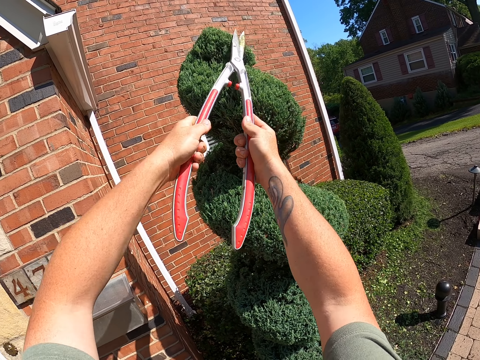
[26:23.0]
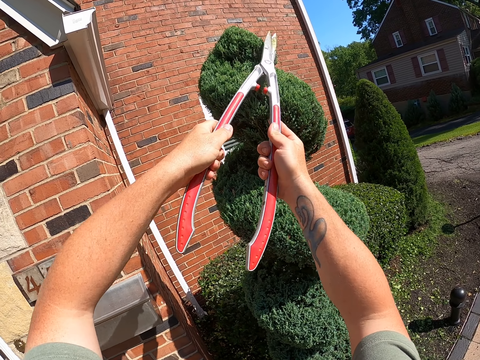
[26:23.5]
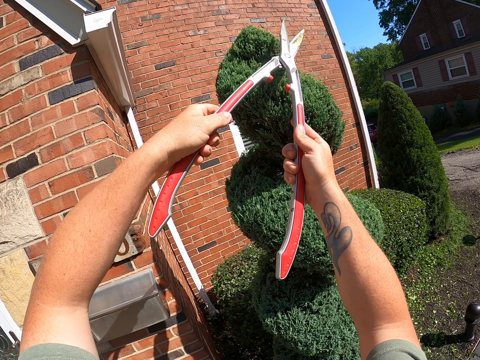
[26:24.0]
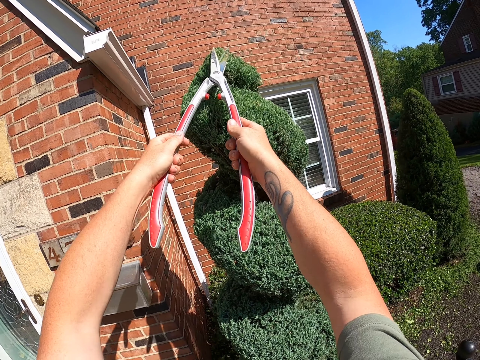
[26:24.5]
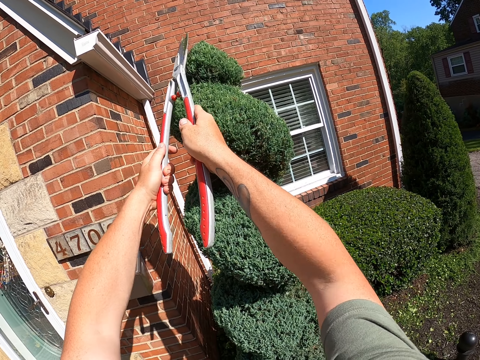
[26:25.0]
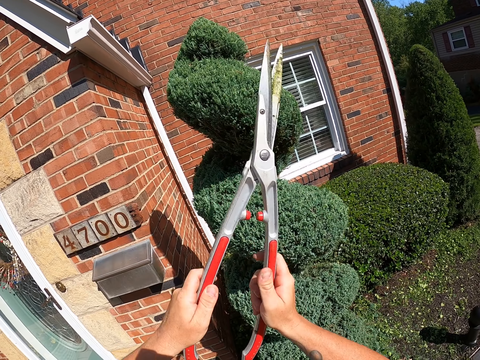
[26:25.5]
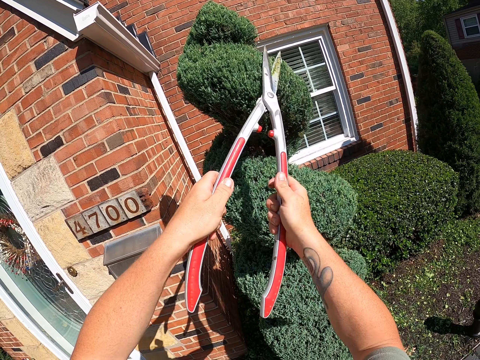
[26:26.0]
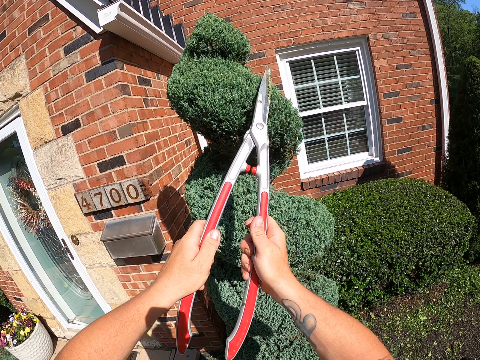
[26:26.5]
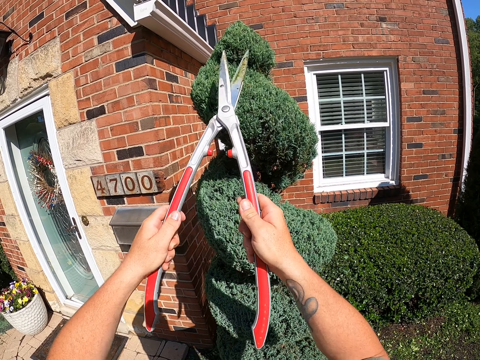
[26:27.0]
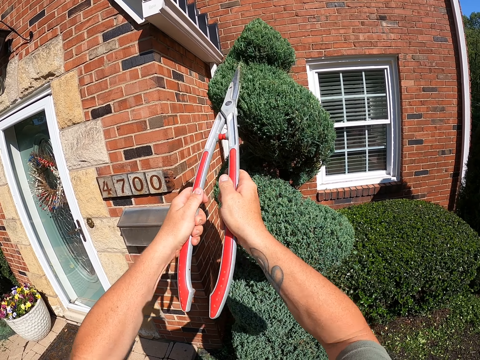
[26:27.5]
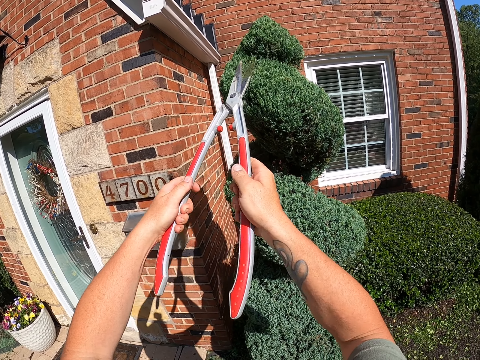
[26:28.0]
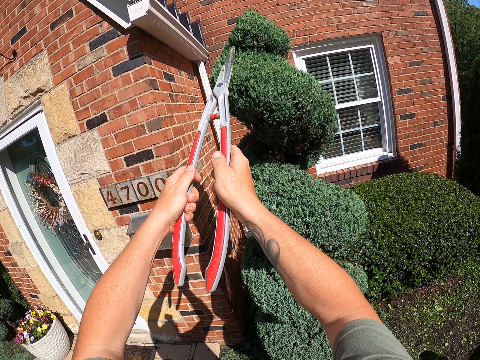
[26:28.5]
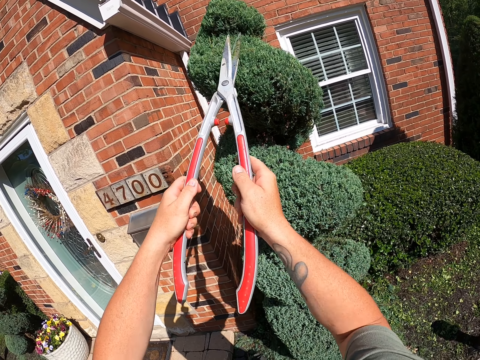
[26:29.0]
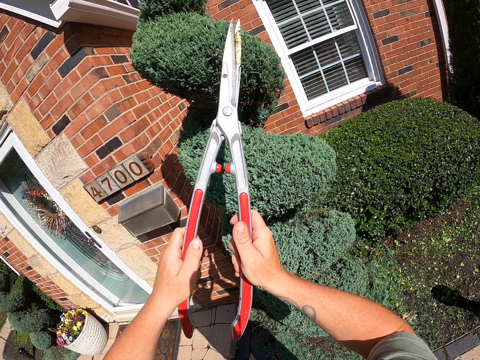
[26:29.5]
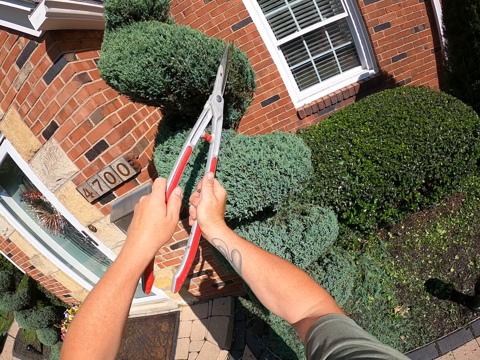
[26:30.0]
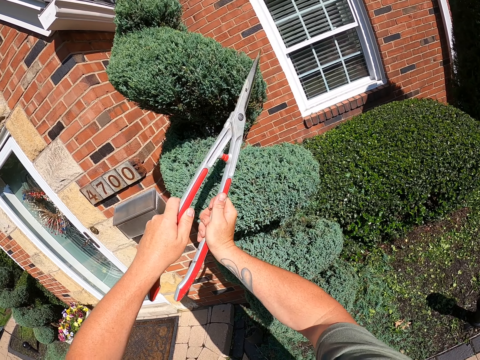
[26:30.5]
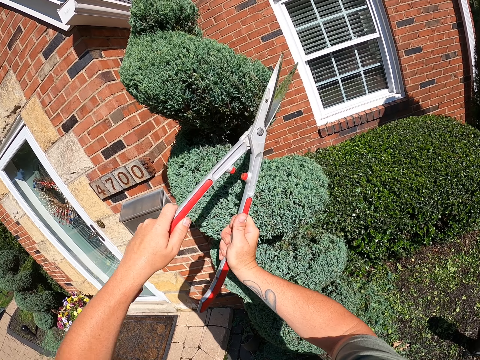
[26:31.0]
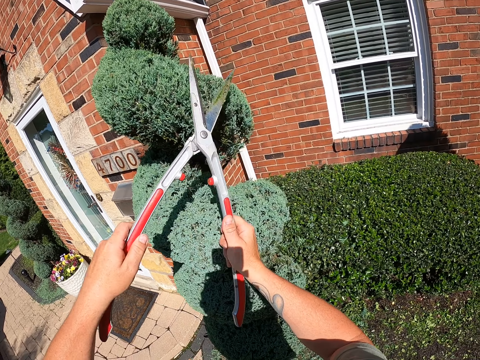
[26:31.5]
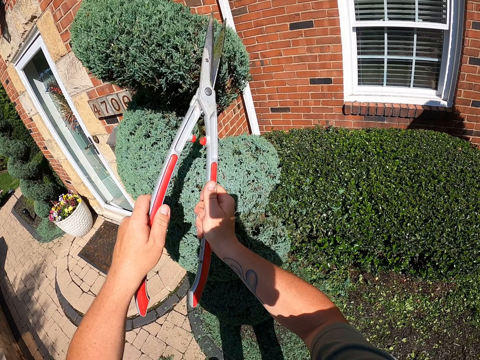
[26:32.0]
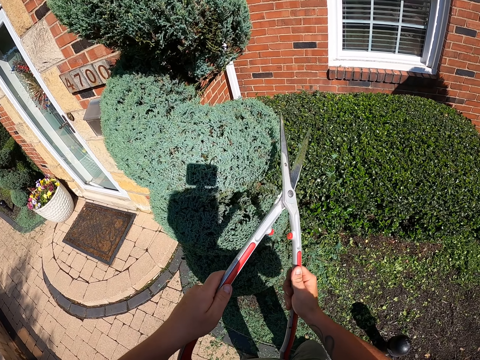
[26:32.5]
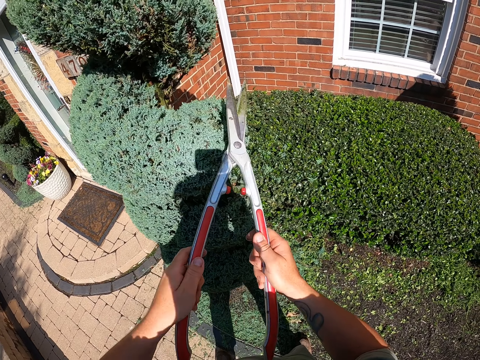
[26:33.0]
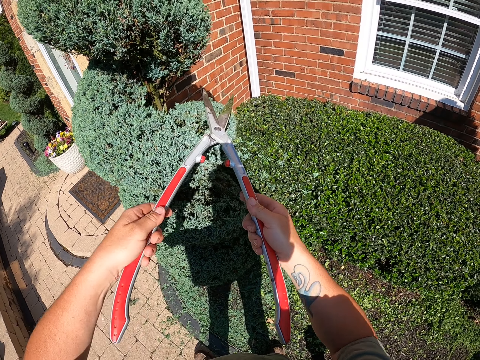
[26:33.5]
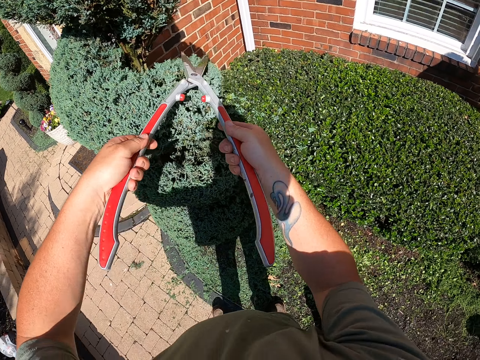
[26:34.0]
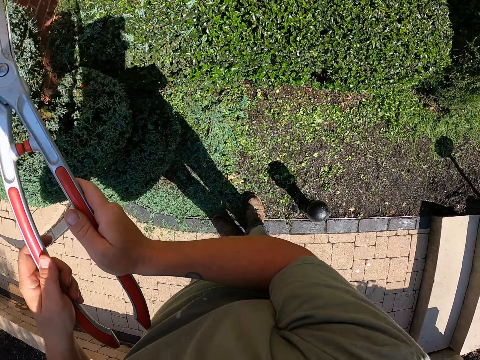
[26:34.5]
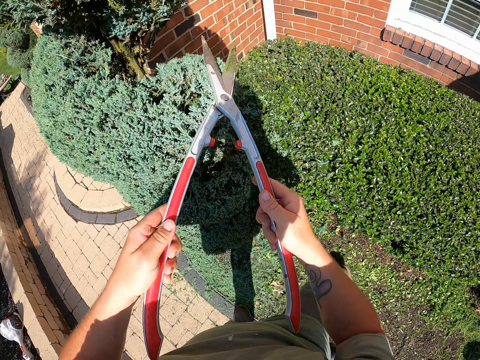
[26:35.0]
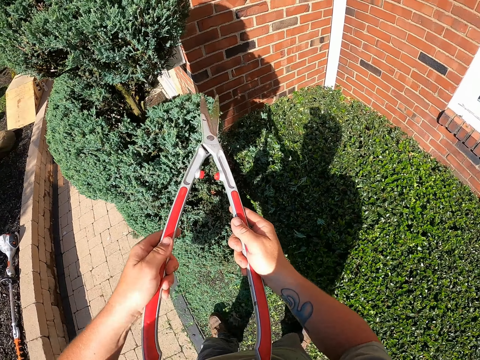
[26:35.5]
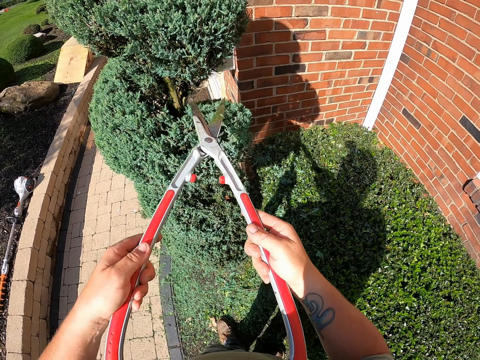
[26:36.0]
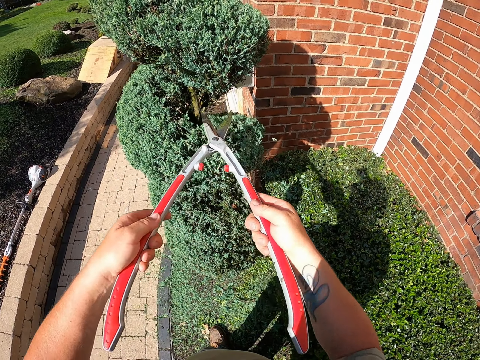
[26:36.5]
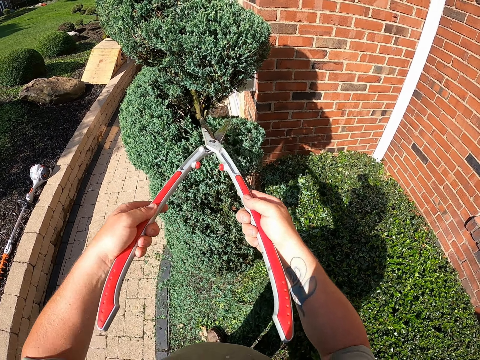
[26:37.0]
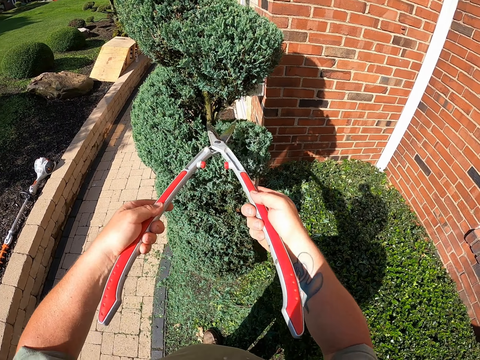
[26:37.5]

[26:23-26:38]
The camera wearer pulls back the garden shear. They trim the tree with the garden shear. They move the garden shear. They trim the tree with the garden shear.

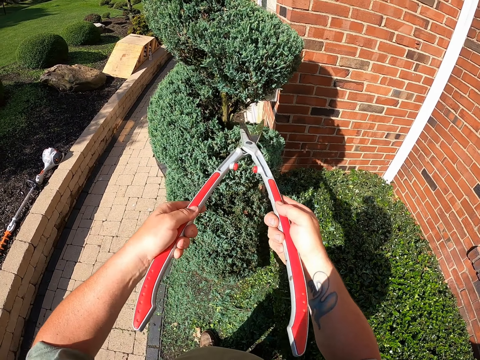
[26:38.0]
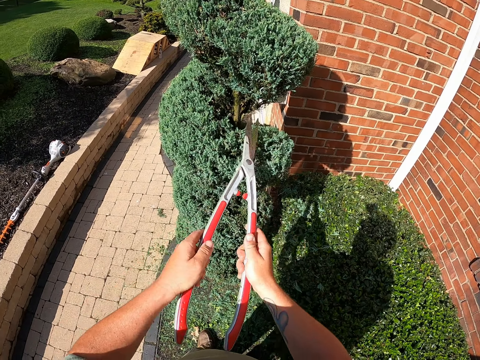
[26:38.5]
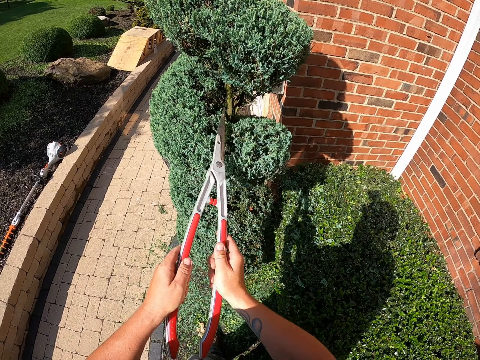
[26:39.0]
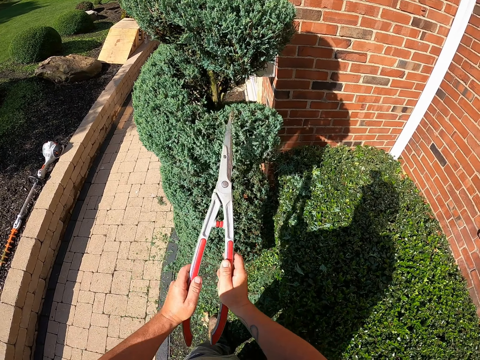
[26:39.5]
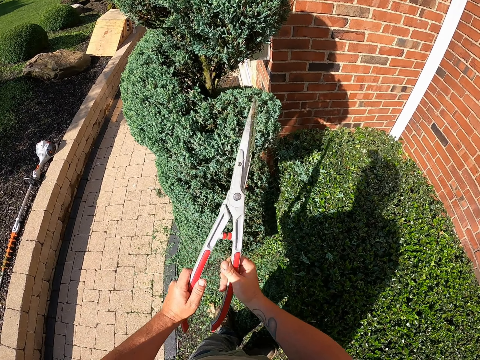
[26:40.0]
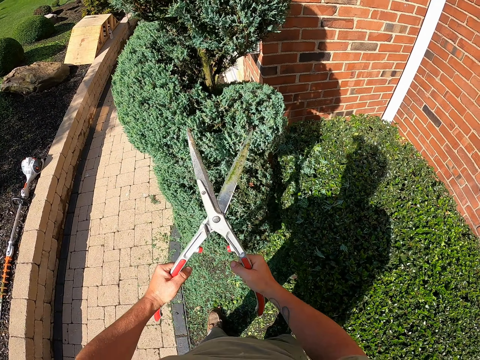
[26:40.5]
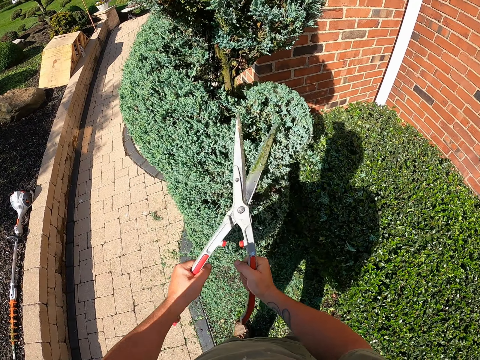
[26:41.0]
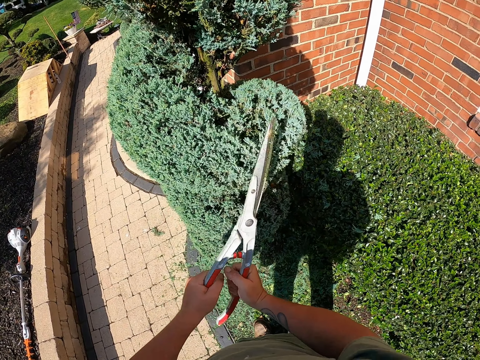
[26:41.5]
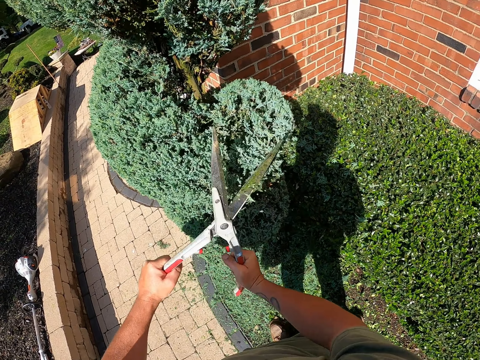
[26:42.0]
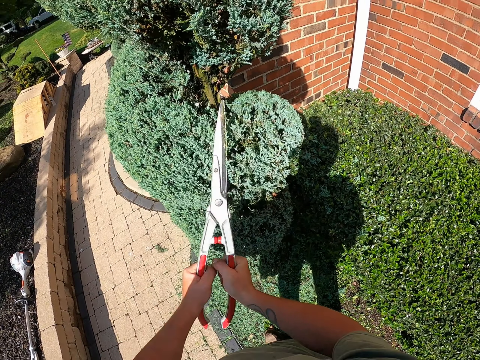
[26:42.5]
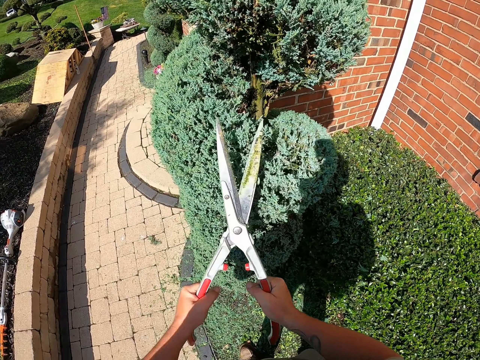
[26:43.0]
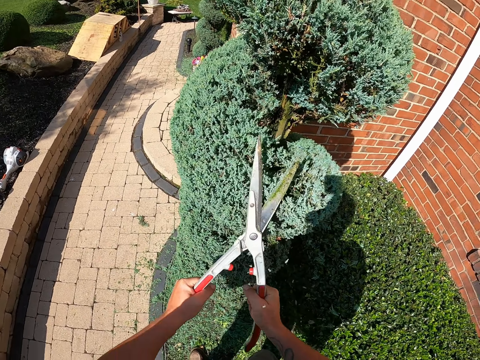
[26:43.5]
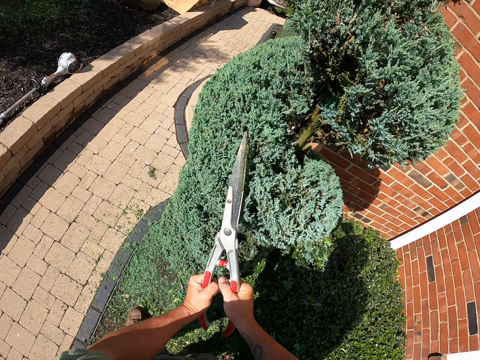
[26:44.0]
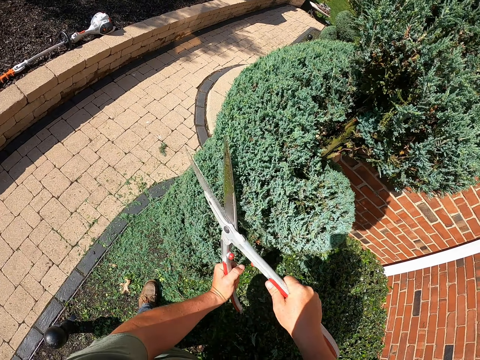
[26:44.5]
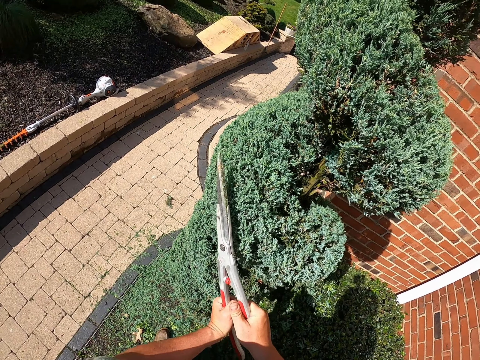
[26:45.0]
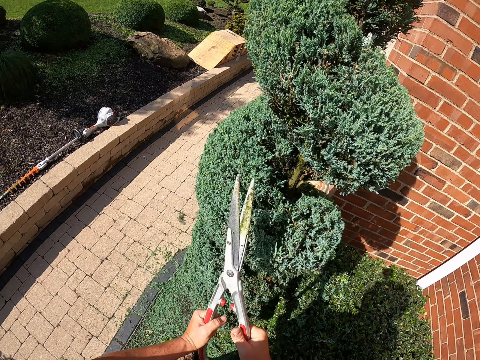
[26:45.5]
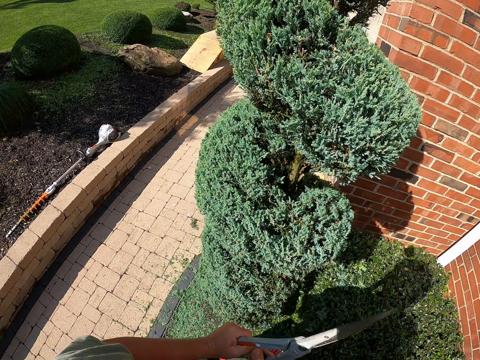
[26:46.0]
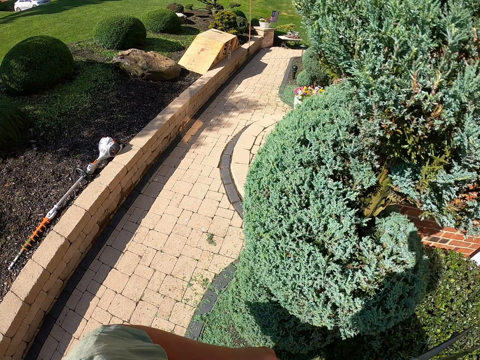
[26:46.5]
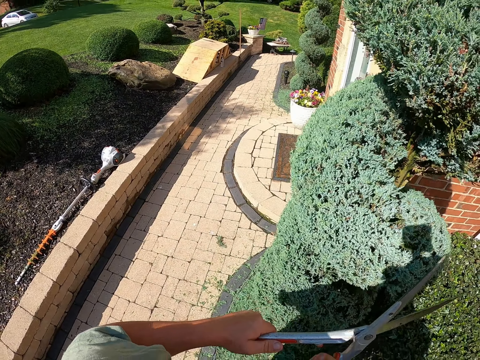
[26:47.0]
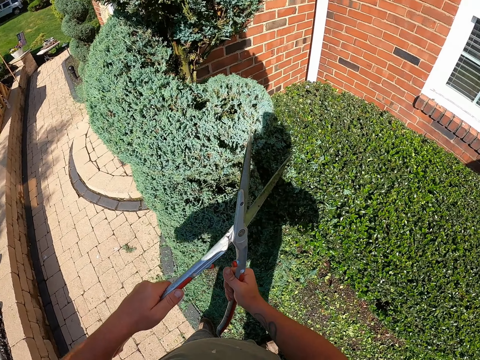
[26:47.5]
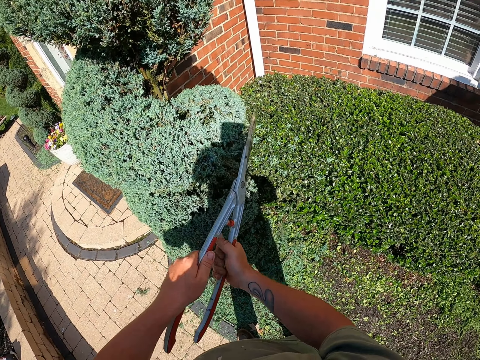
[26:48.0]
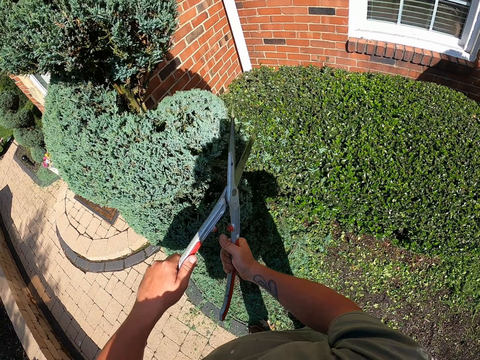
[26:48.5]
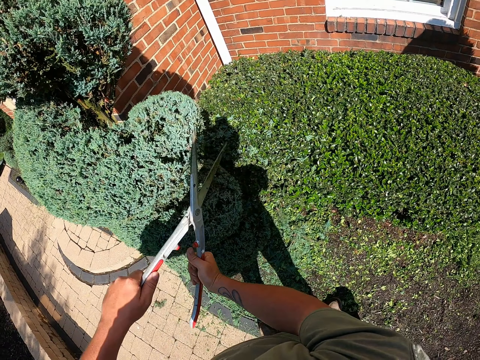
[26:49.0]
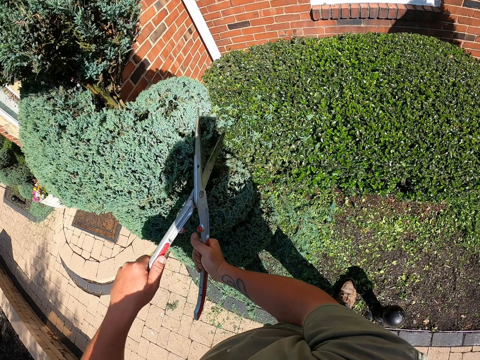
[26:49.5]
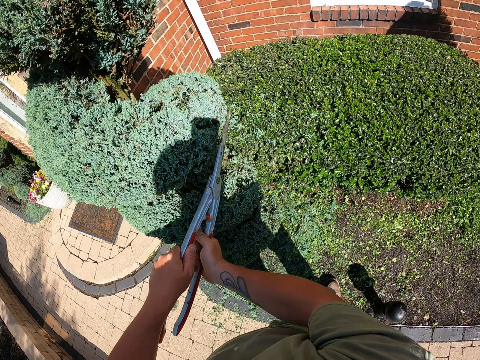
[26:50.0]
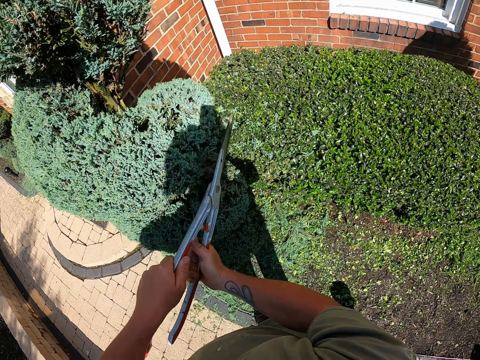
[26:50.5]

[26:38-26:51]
The camera wearer moves the garden shear. They look around. They trim the tree with the garden shear.
